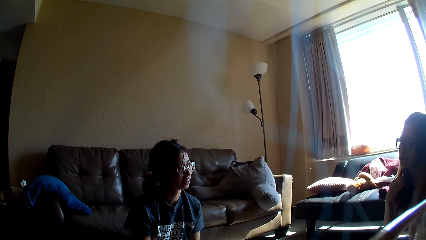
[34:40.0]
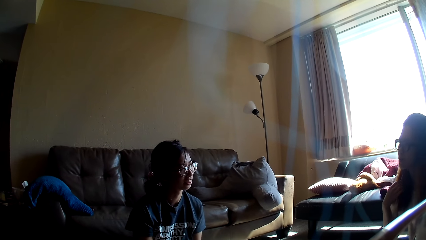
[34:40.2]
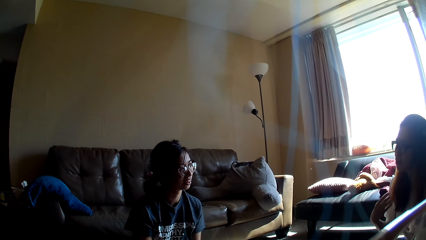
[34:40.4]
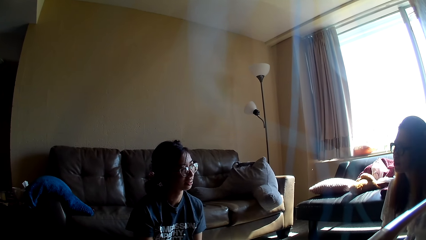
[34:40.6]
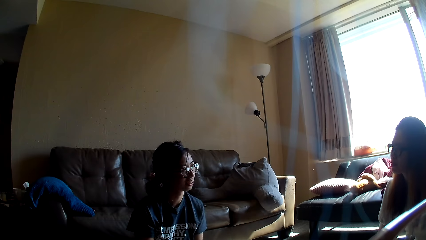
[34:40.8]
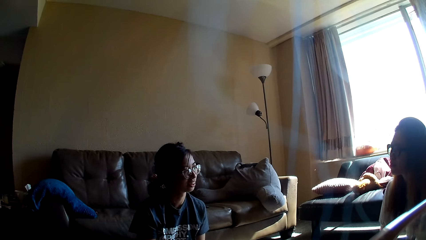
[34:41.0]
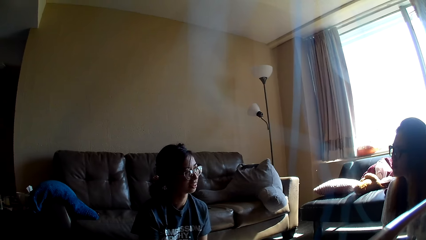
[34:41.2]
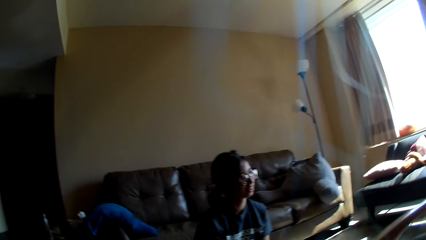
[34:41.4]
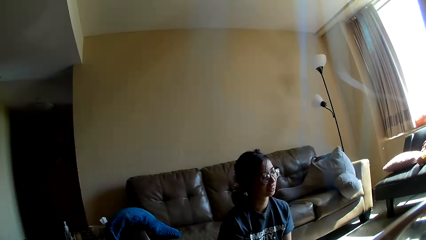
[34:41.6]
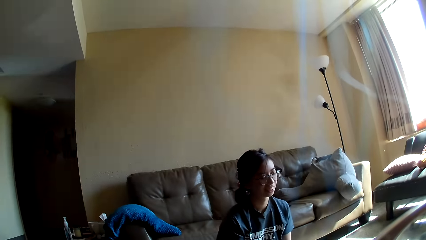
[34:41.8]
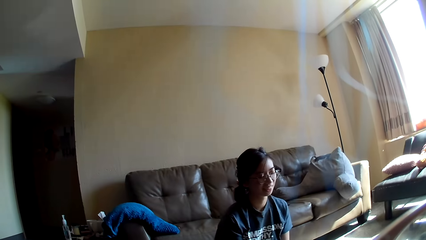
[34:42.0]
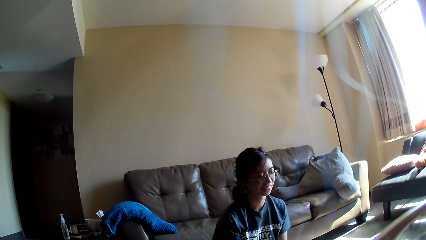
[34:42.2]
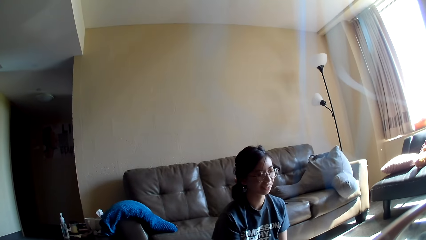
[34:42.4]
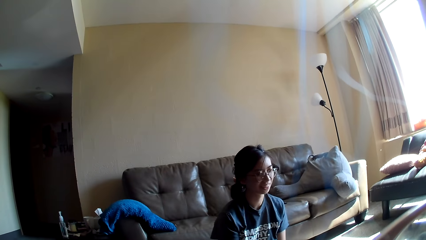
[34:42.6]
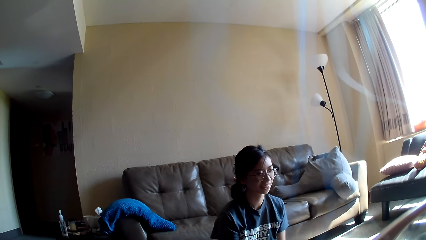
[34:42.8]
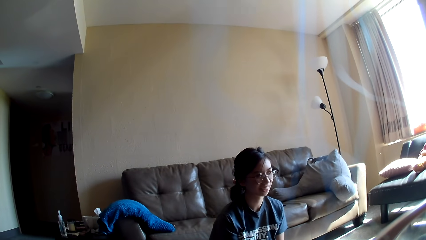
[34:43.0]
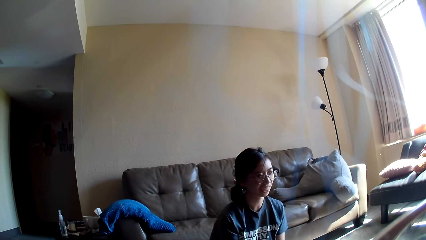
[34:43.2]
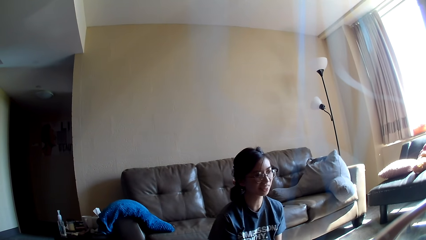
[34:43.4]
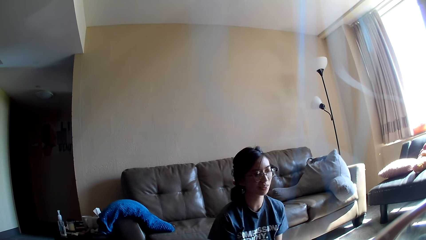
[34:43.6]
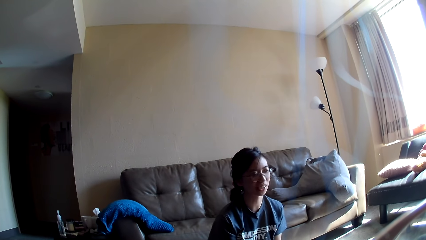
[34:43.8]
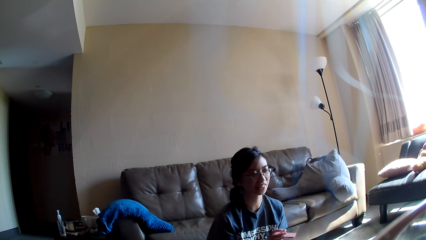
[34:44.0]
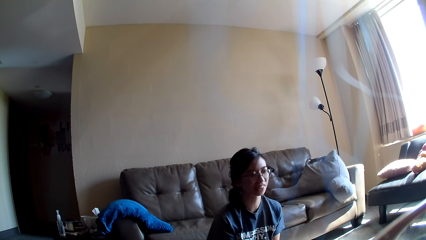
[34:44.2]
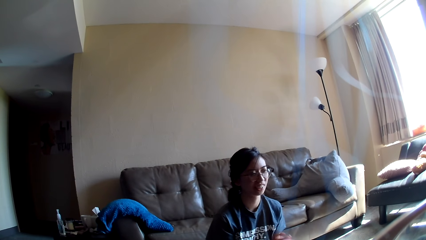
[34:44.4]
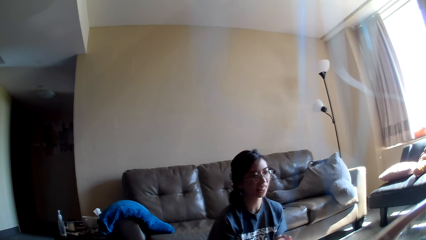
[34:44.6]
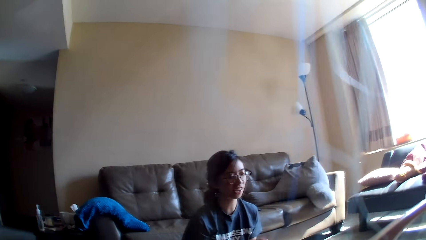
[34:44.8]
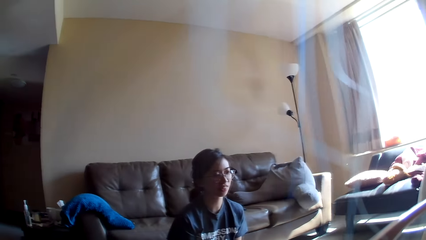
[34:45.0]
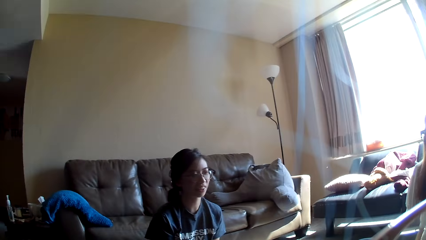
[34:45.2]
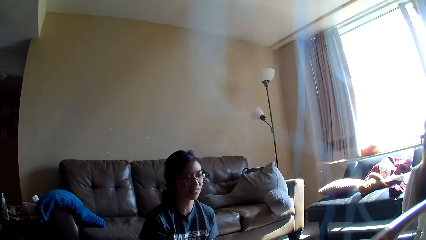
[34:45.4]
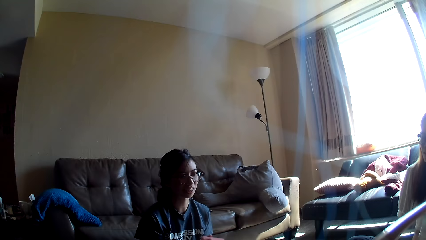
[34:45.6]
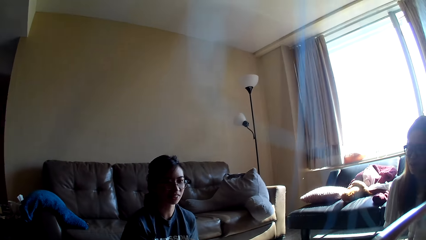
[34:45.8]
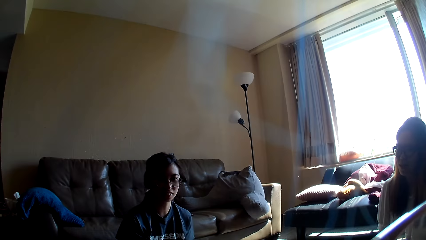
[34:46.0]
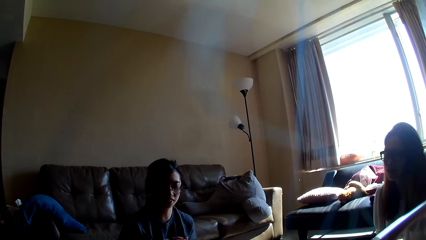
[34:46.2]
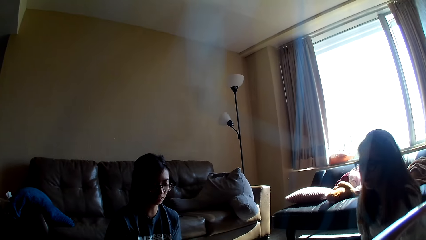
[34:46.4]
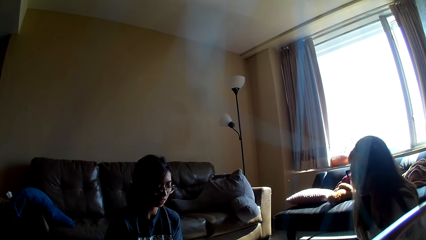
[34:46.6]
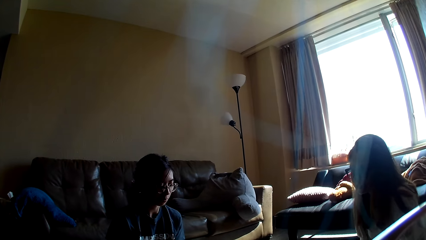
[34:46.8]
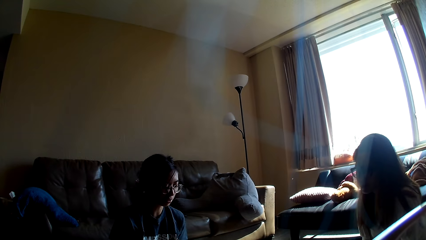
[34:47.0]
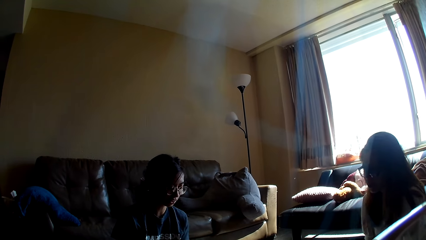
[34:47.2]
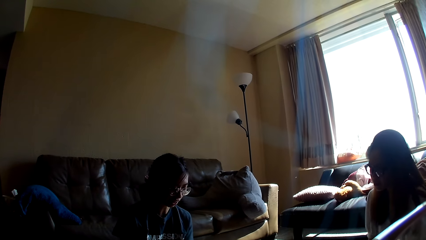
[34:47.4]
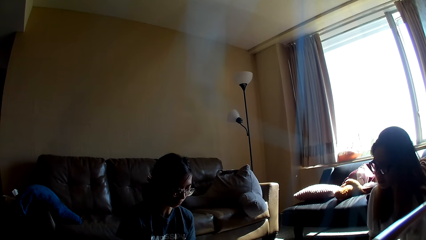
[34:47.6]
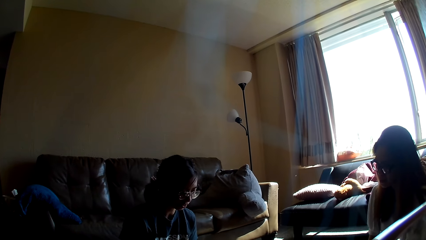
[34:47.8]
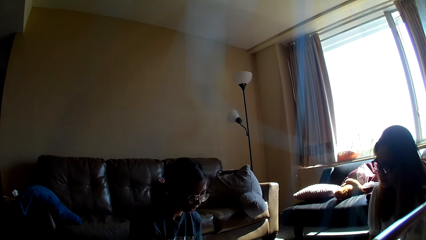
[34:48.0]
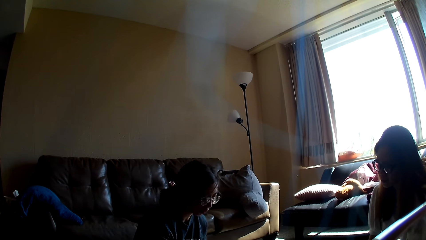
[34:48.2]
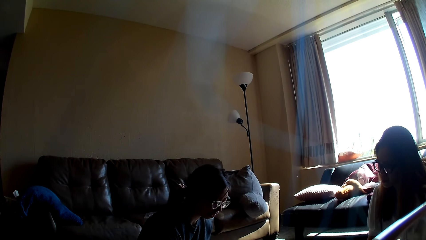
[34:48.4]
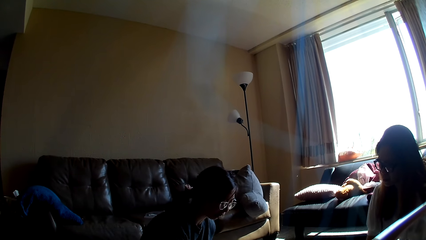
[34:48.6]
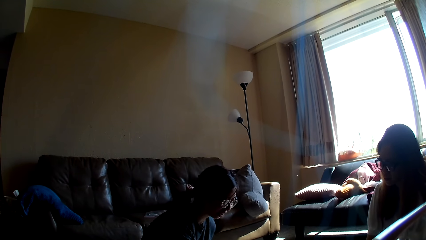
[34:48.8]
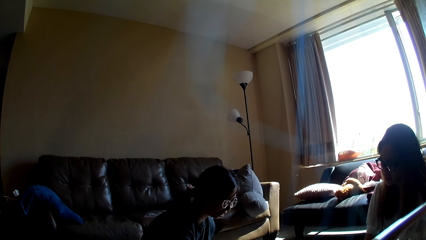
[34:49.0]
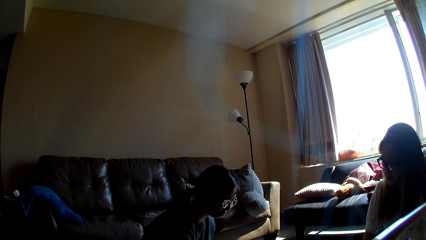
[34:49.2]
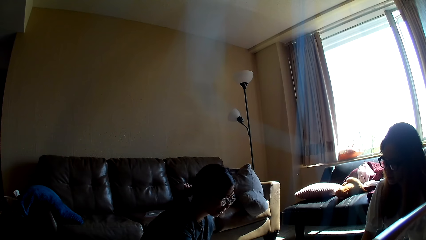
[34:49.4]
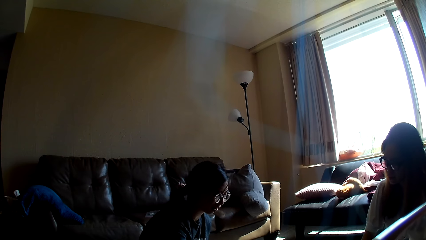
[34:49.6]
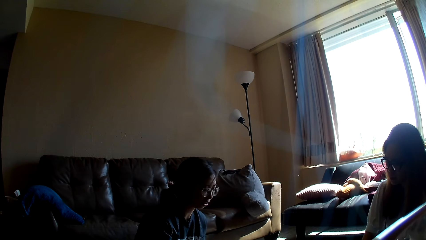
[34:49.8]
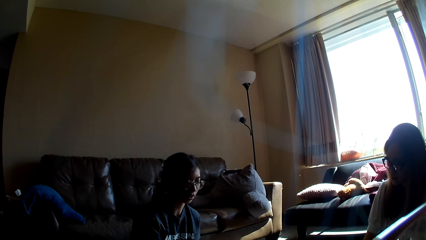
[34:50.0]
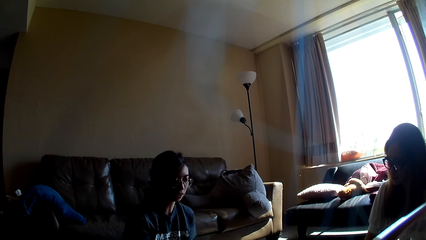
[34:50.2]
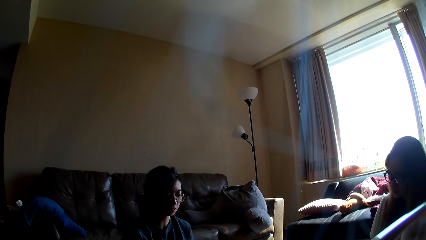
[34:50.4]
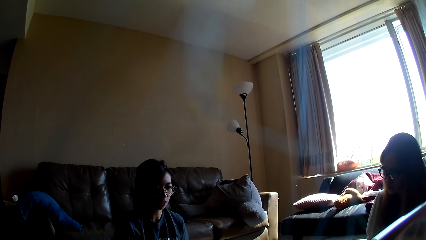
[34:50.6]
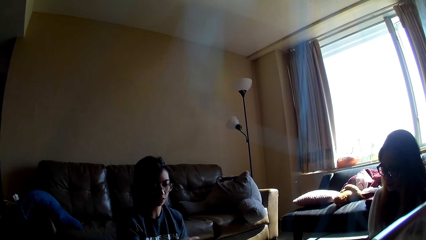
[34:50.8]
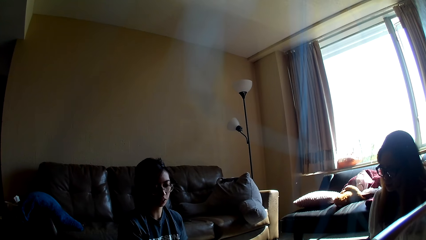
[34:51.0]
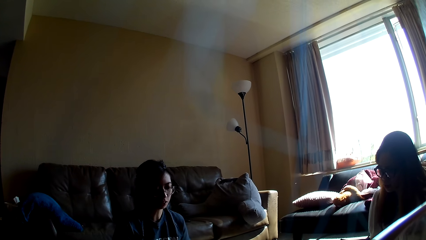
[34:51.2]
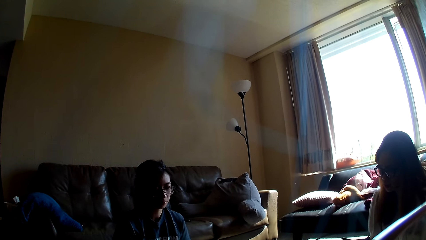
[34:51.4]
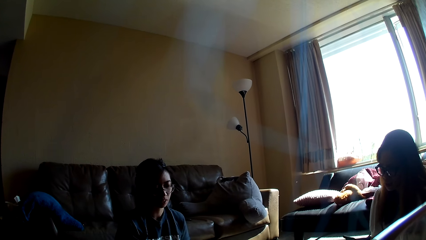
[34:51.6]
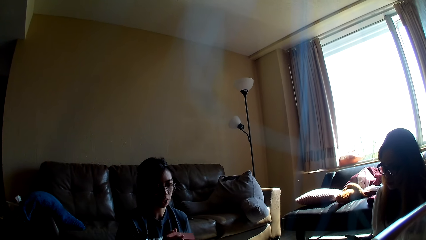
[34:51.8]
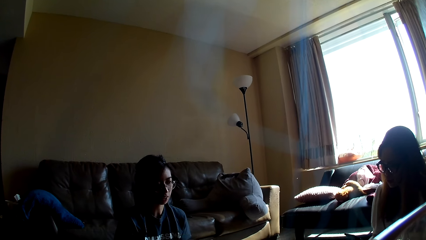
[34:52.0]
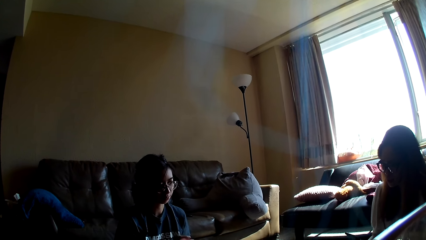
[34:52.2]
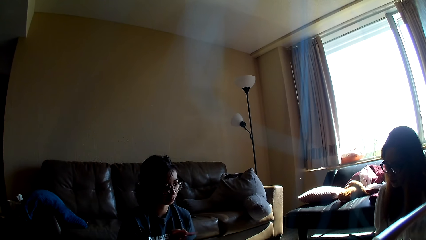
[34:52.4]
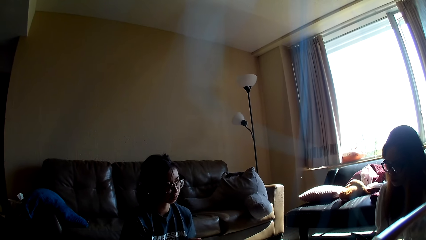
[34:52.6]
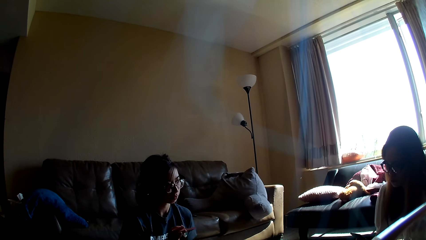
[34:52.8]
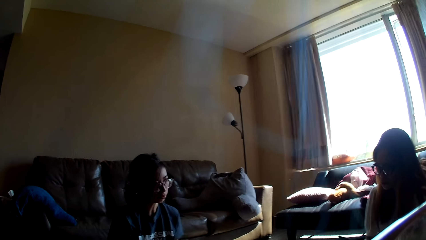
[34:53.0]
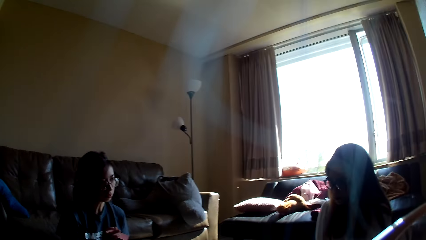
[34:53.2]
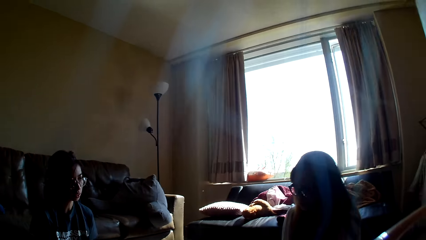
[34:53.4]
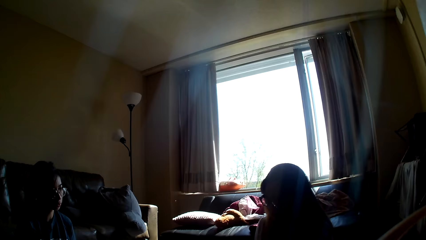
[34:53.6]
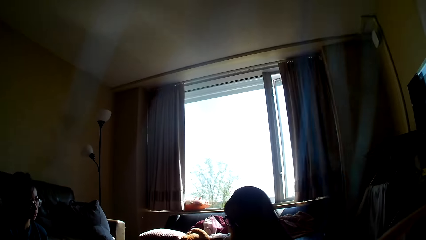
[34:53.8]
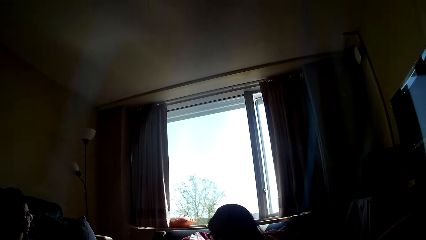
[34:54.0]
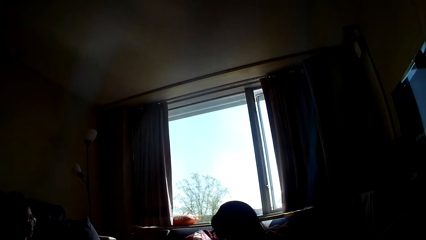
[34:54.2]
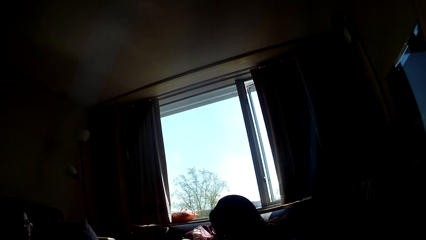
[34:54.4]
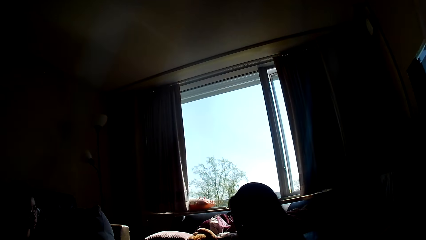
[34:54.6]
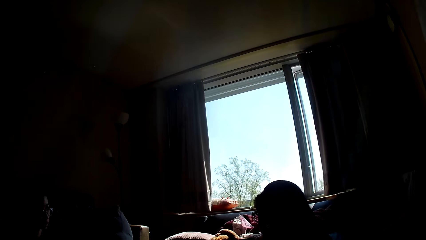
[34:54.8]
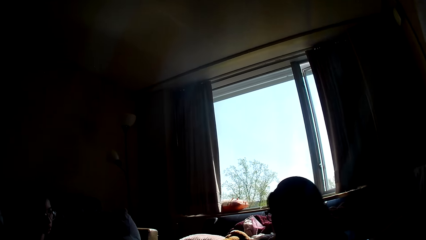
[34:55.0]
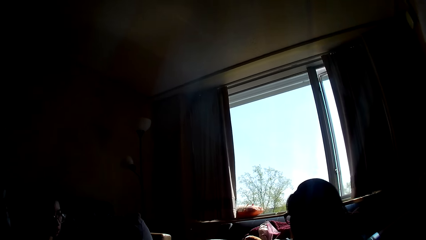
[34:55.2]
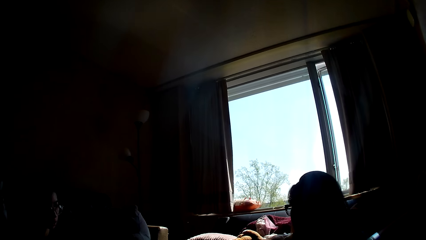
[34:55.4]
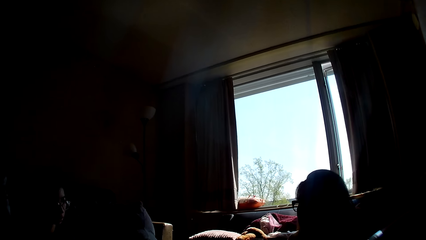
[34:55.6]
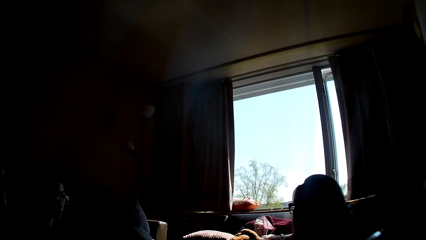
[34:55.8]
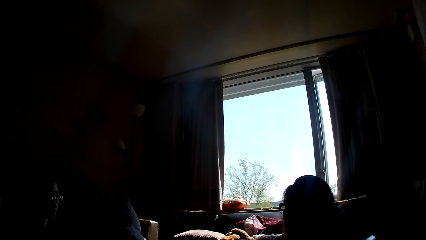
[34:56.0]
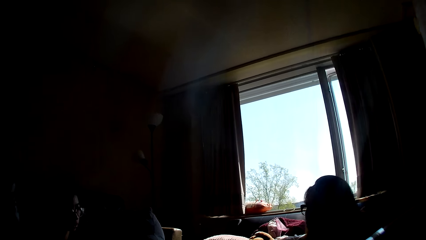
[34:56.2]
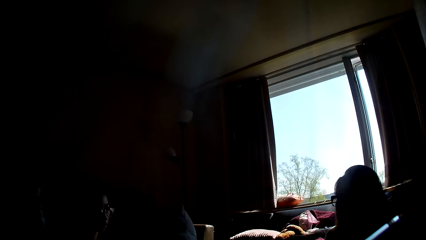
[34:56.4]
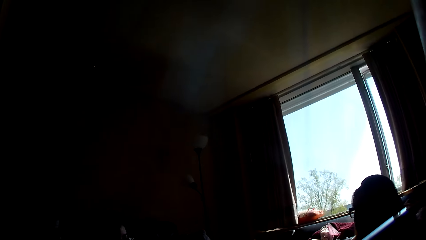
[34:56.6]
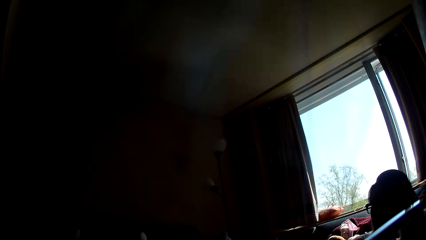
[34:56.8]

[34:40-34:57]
A lady lowers a hand. The camera wearer looks around. Another lady moves a hand. The first lady leans forward. The other lady leans forward.
